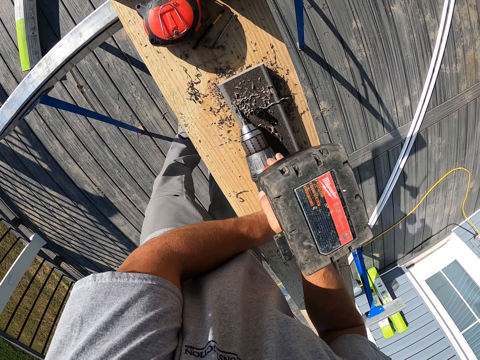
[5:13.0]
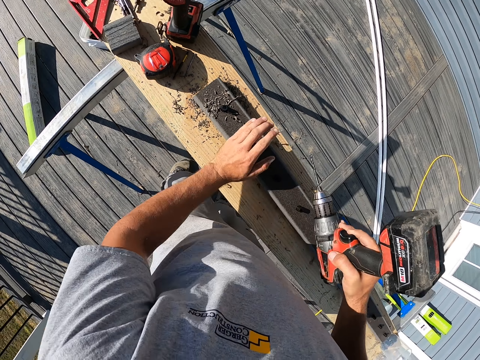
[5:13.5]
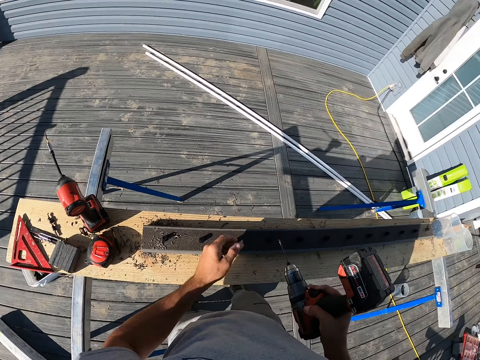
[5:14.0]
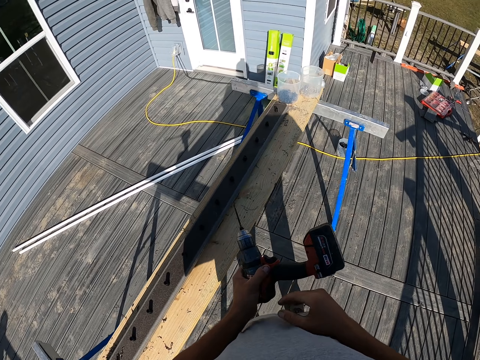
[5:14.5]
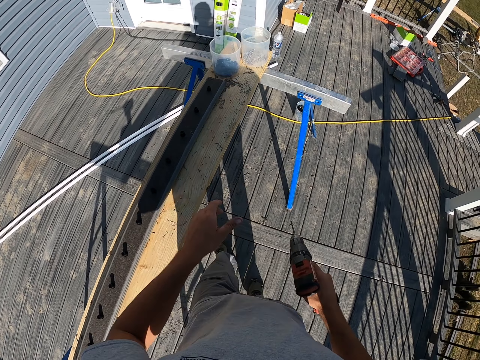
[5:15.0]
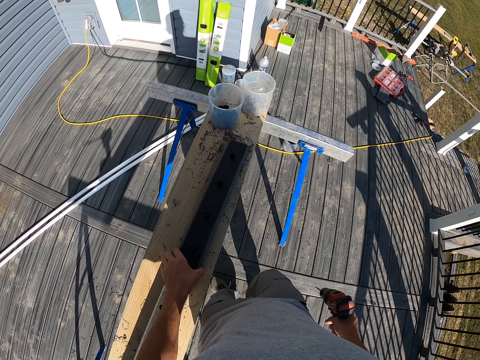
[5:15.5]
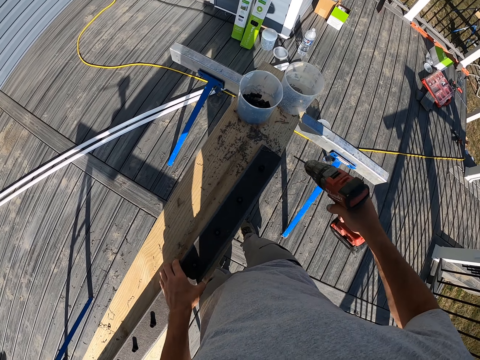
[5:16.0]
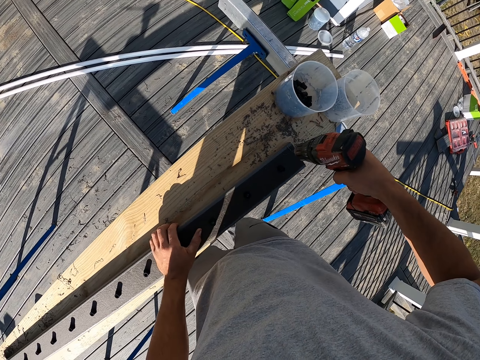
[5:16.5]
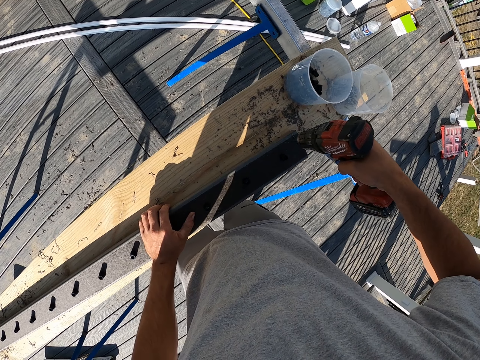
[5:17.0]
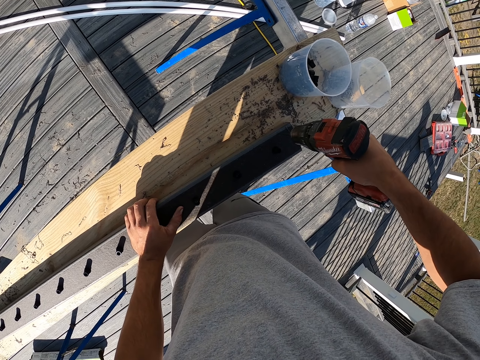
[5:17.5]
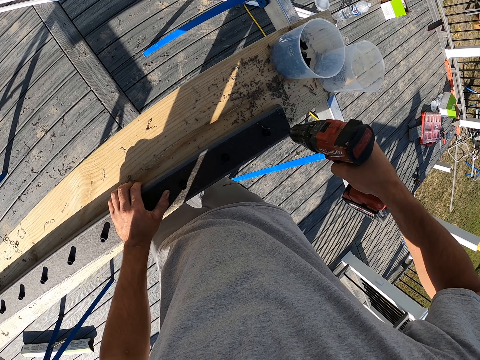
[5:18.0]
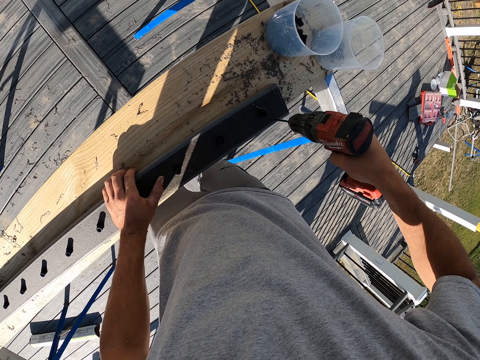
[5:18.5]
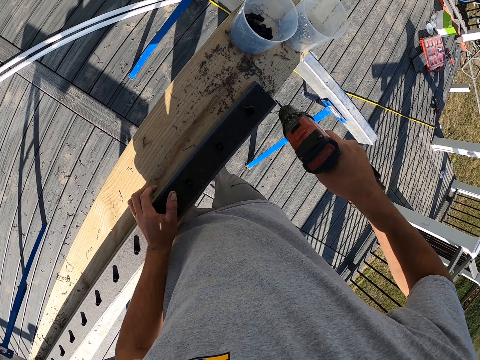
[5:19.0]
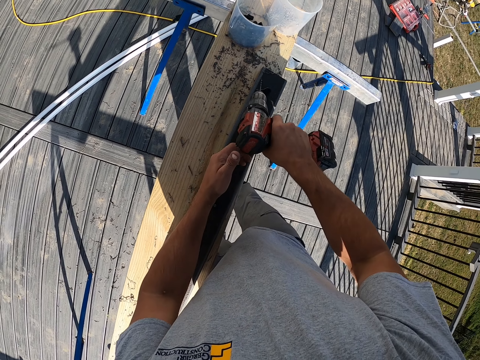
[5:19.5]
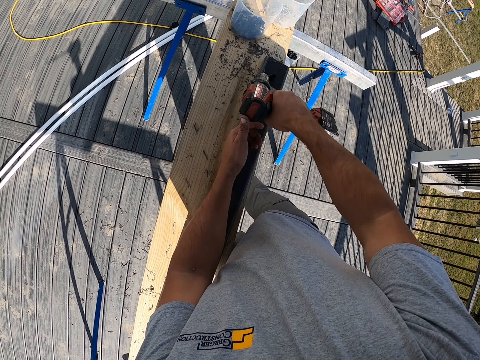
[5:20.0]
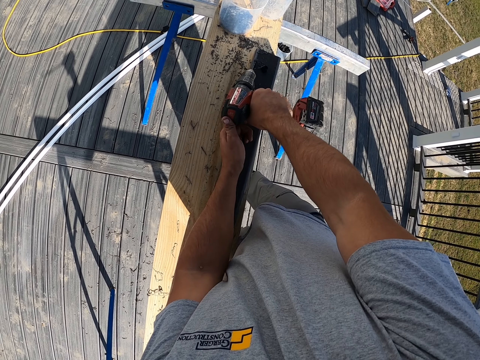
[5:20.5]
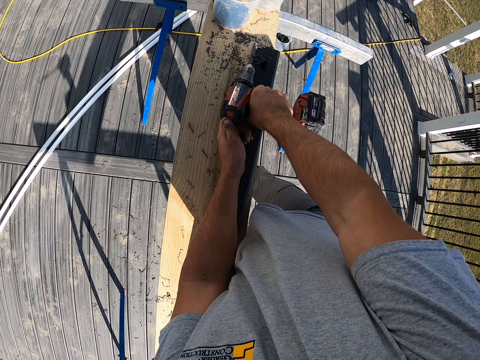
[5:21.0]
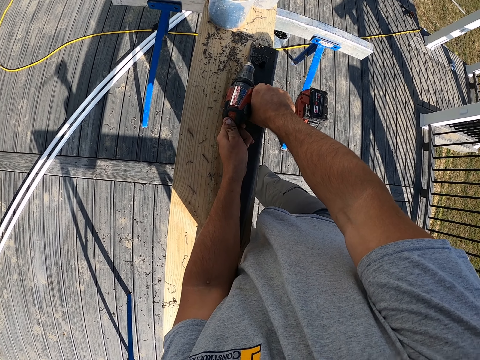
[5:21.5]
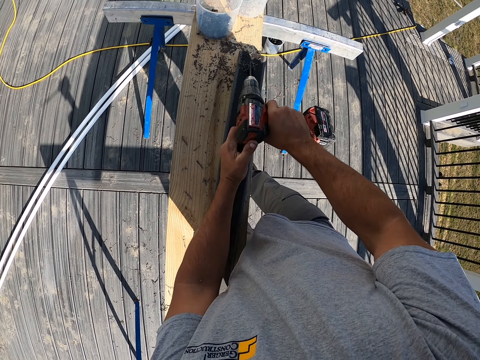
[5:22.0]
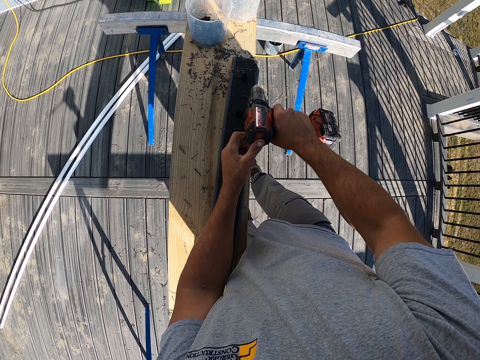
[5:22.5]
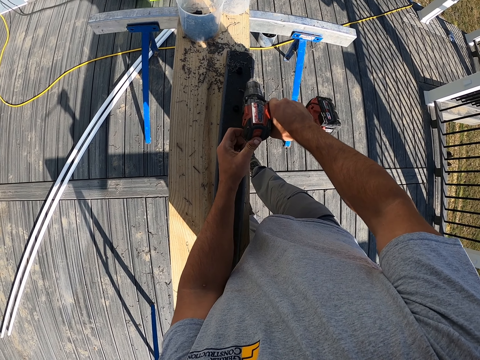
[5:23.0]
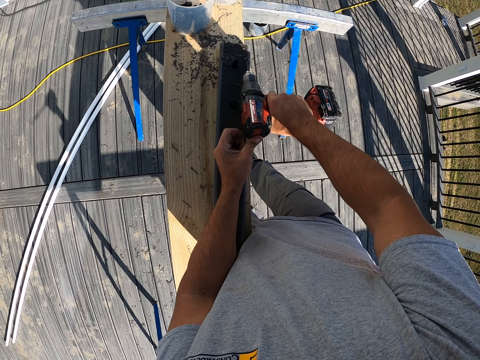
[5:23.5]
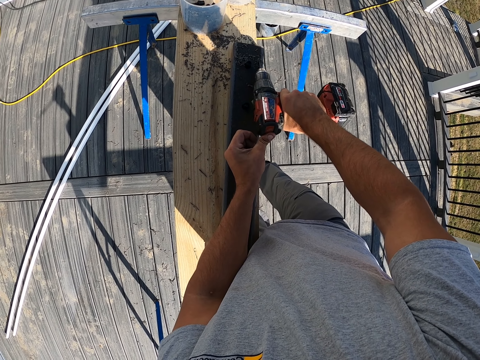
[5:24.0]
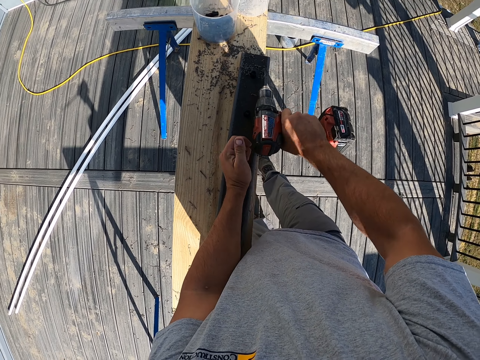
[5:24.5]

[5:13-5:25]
The camera wearer holds the drill. They touch the piece of wood. They drill holes in the piece of wood.

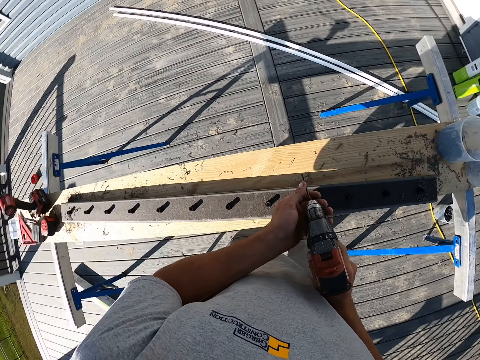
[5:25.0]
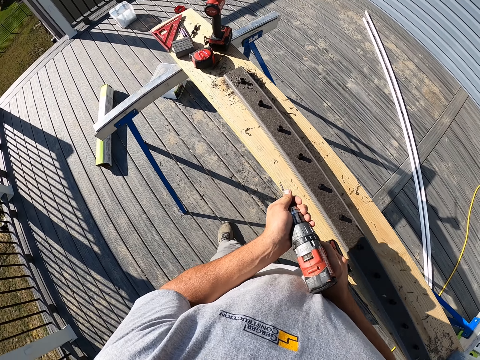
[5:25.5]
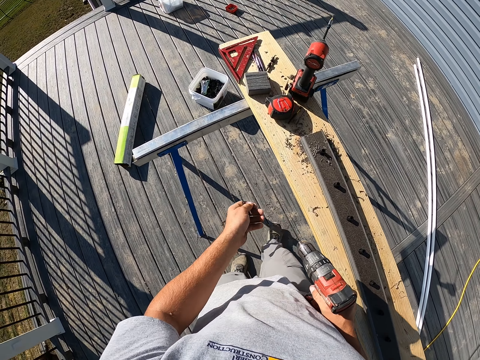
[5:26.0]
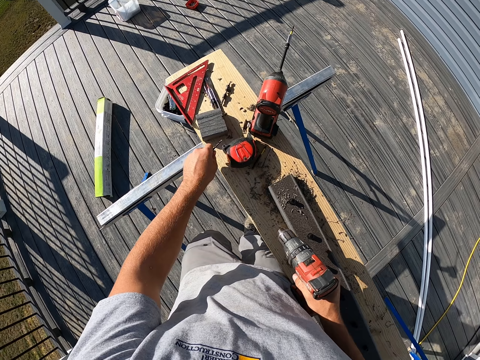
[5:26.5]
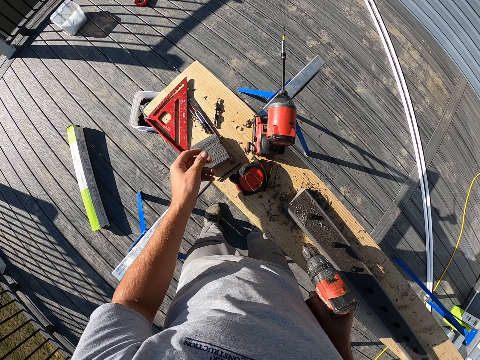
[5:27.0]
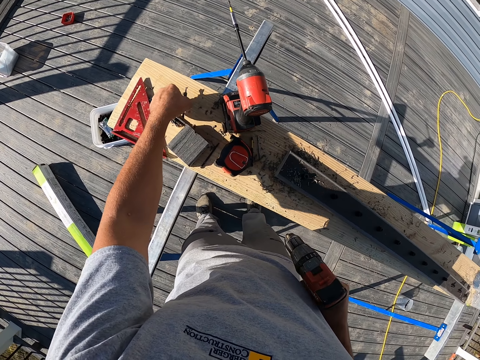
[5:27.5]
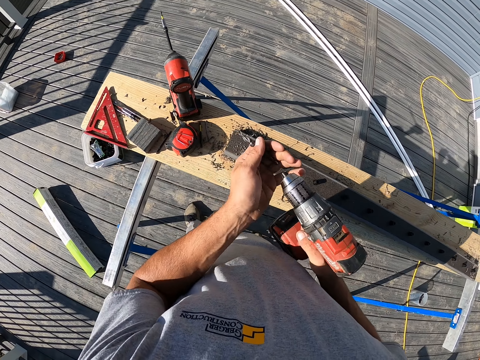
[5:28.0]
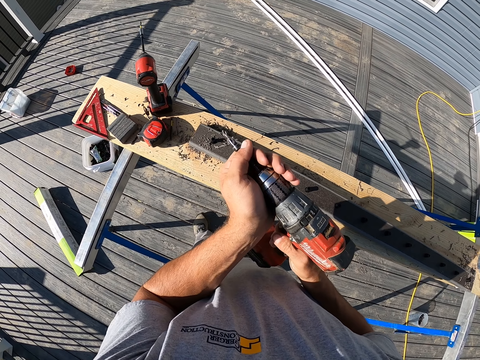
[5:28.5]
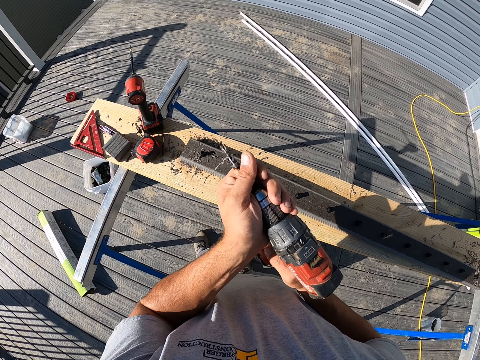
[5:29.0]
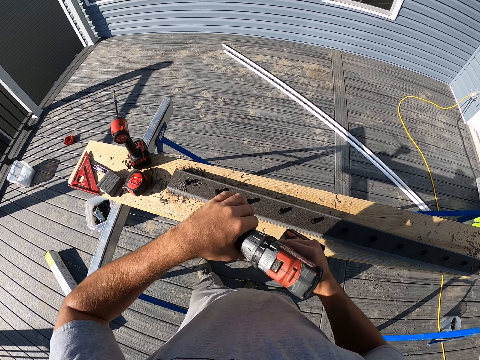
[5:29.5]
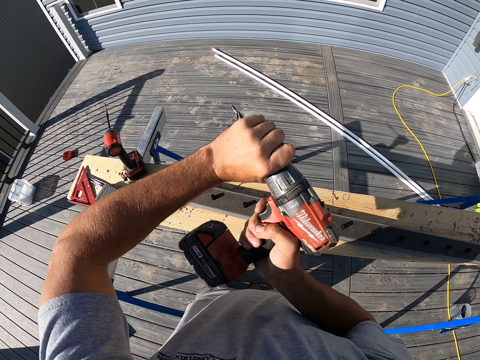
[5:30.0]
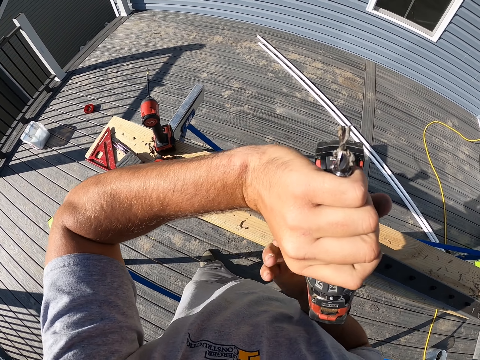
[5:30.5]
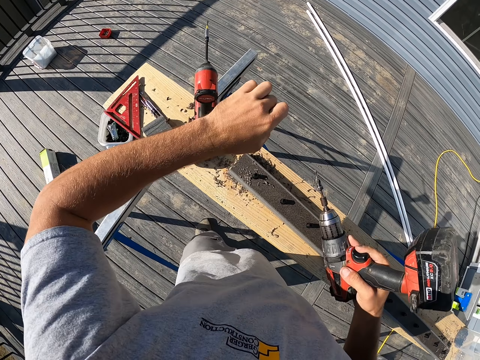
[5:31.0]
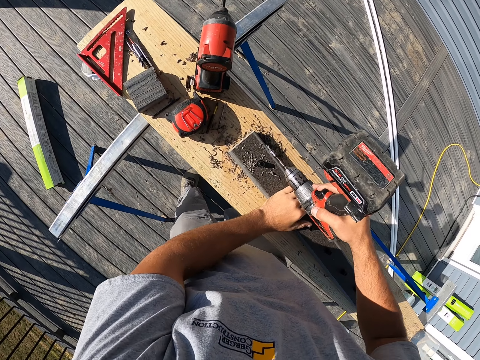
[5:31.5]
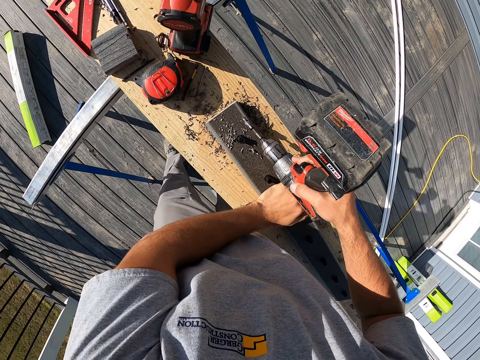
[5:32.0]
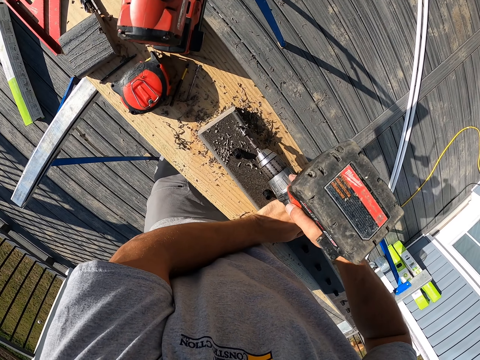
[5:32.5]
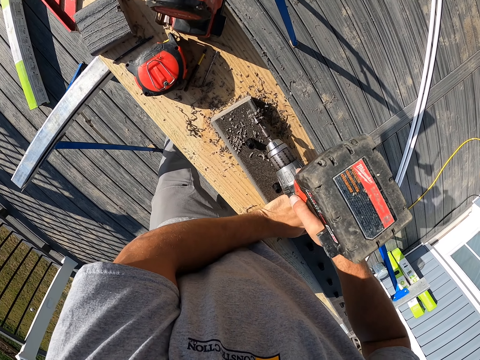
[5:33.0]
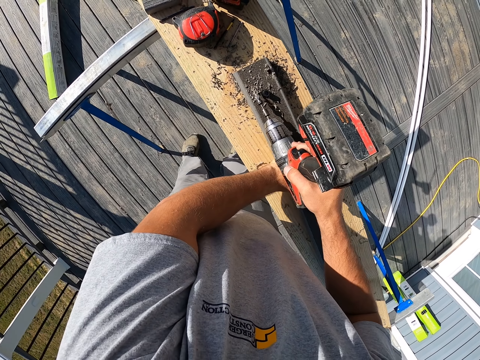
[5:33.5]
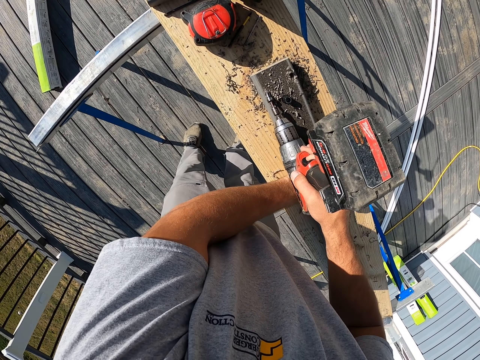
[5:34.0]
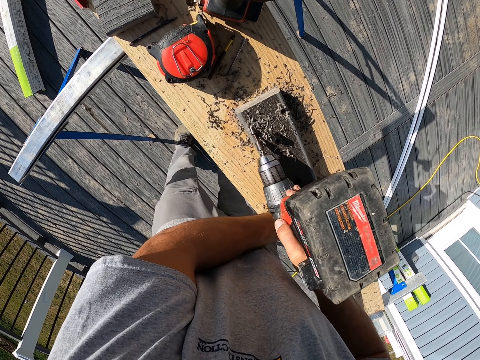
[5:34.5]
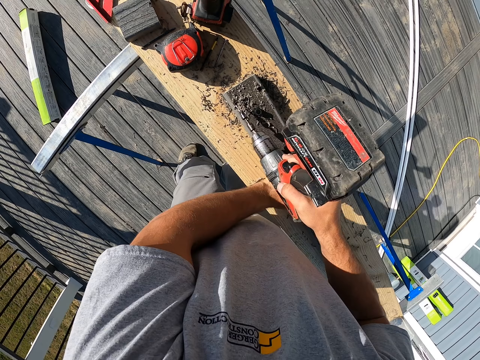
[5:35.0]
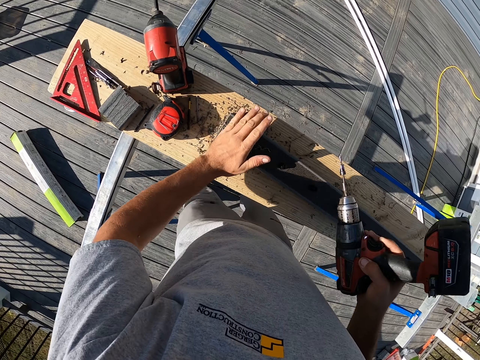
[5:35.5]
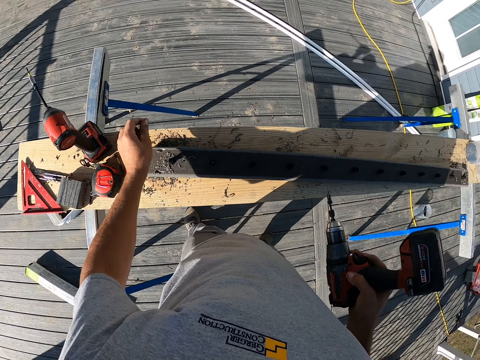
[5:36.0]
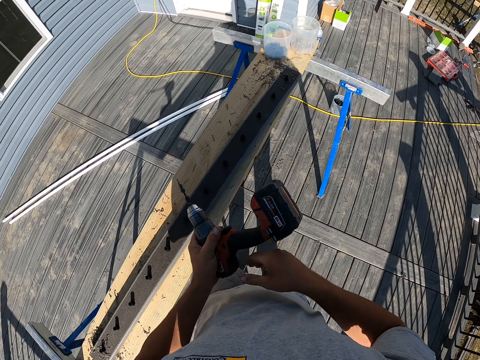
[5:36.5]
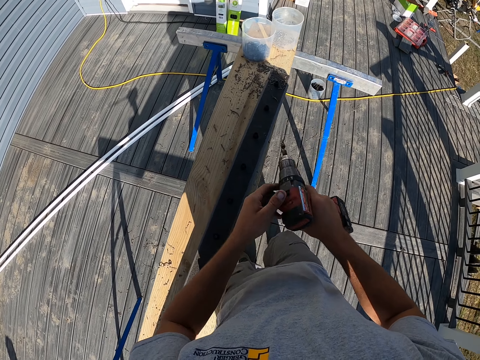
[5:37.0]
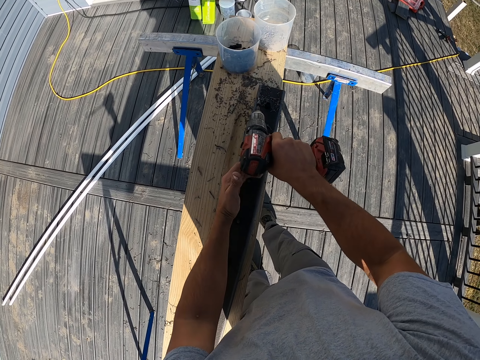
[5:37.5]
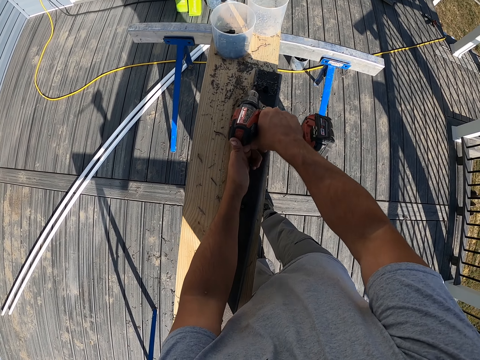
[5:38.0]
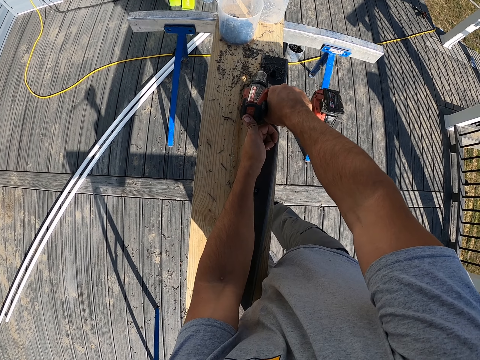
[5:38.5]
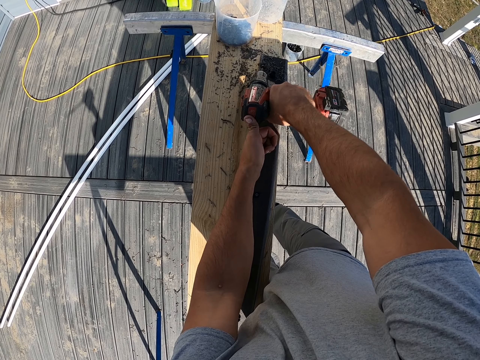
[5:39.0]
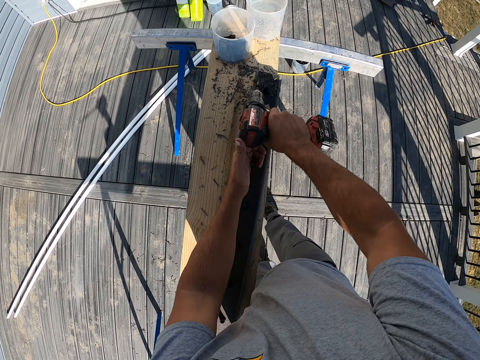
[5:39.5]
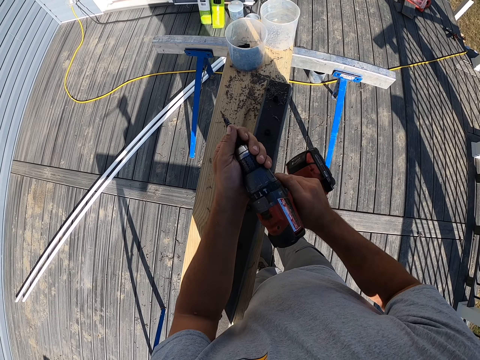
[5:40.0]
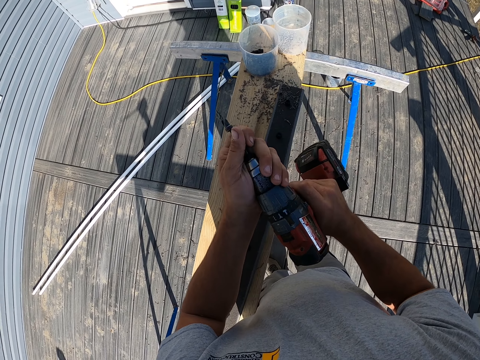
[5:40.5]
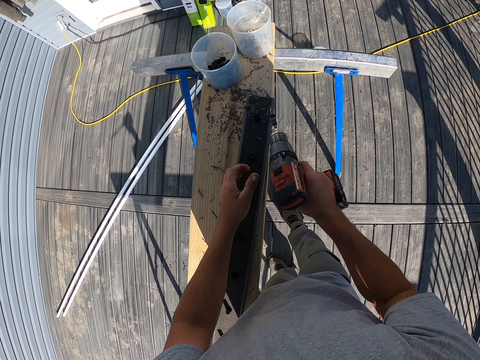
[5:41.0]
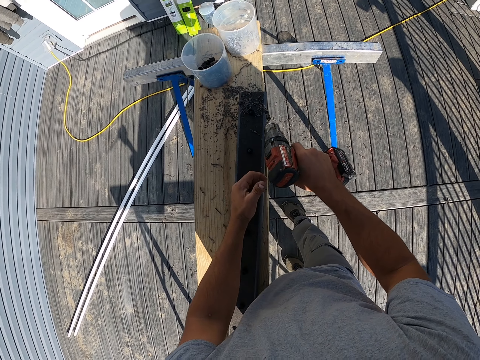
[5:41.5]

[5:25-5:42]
The camera wearer removes the drill bit from the chuck. They place the drill bit on the wooden top. They pick a drill bit from the wood. They insert the drill bit in the chuck. They fix the drill bit inside the drill. They drill holes in the wood. They wipe the wood. They drill a hole in the piece of wood. They touch the drill bit inside the drill.
